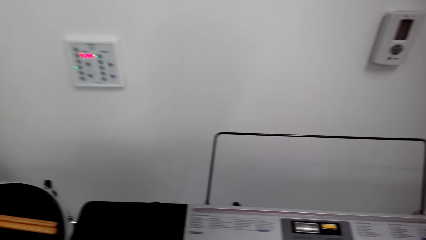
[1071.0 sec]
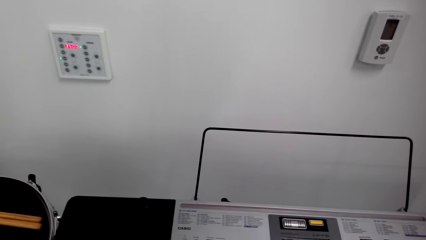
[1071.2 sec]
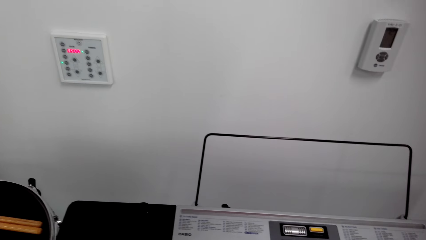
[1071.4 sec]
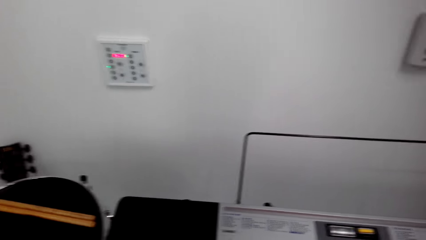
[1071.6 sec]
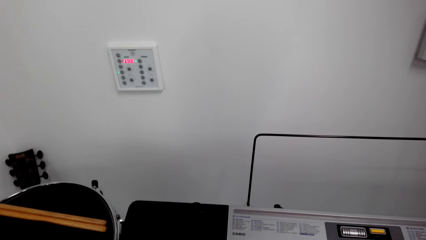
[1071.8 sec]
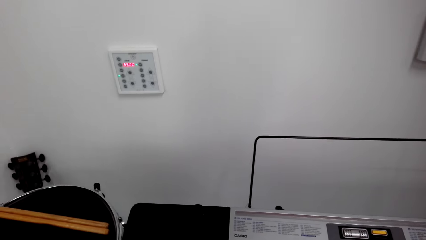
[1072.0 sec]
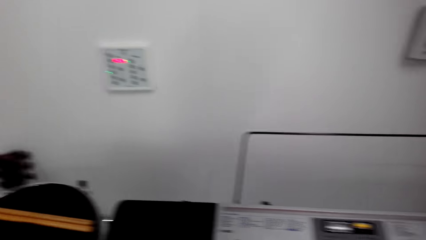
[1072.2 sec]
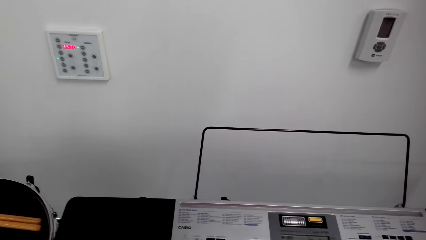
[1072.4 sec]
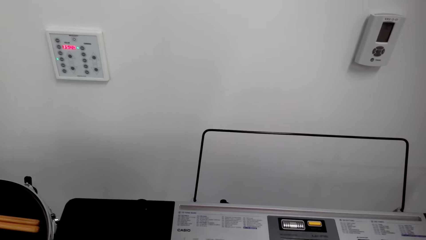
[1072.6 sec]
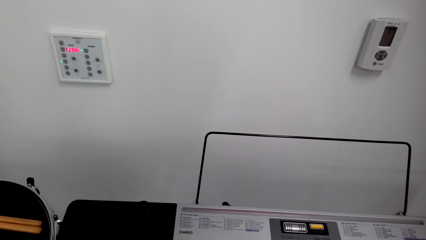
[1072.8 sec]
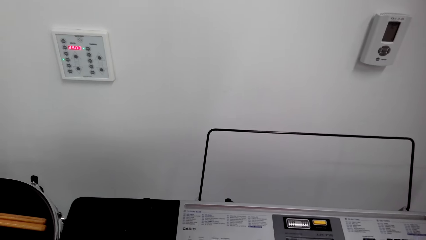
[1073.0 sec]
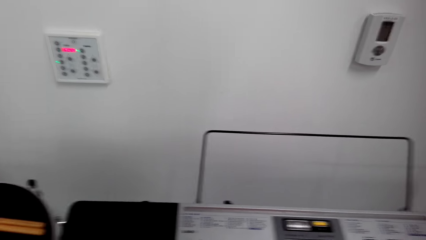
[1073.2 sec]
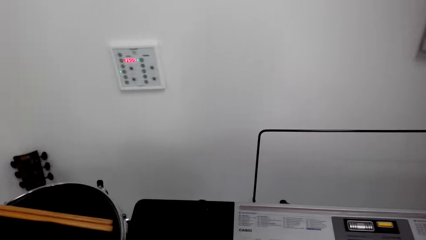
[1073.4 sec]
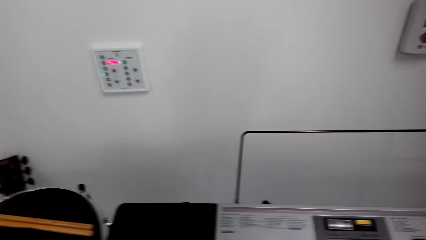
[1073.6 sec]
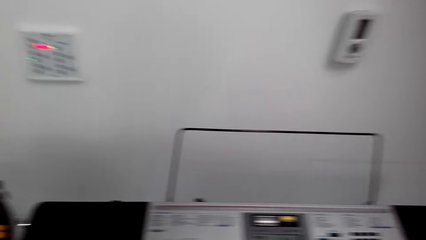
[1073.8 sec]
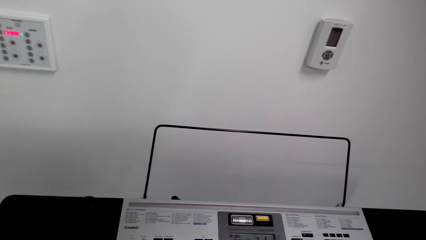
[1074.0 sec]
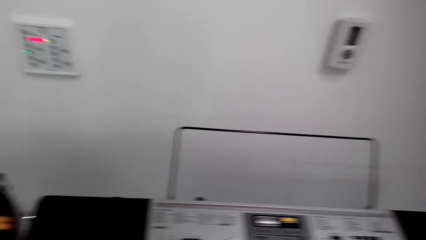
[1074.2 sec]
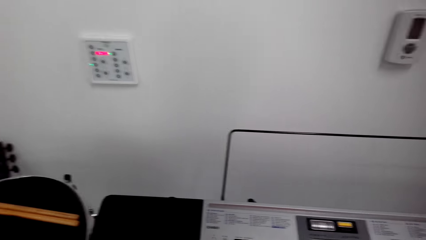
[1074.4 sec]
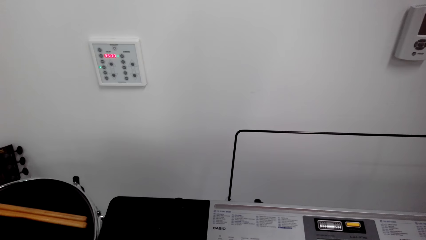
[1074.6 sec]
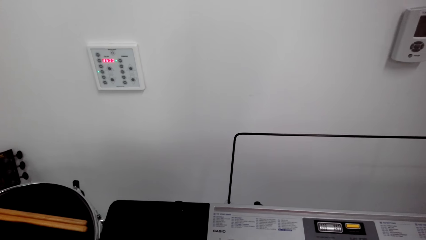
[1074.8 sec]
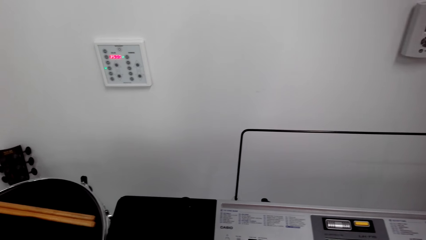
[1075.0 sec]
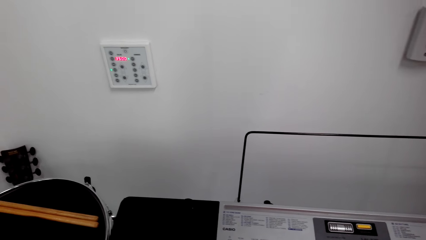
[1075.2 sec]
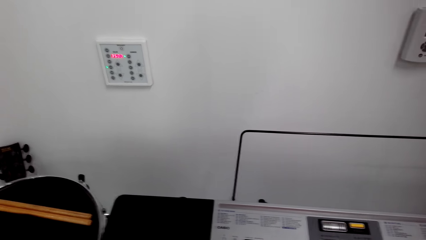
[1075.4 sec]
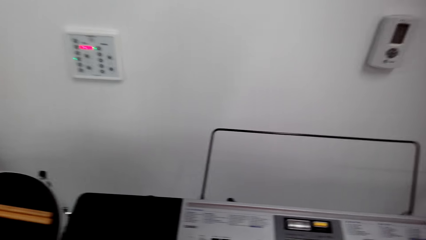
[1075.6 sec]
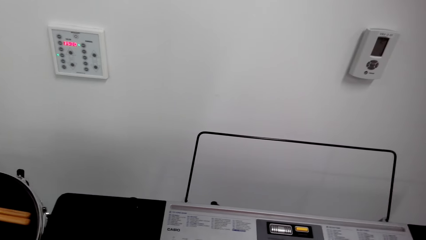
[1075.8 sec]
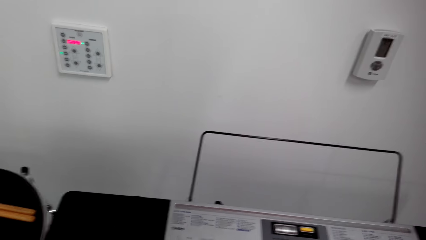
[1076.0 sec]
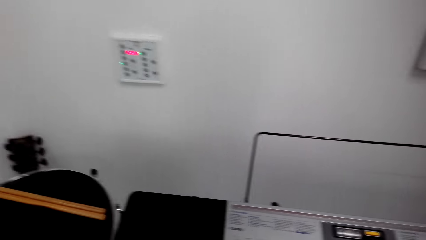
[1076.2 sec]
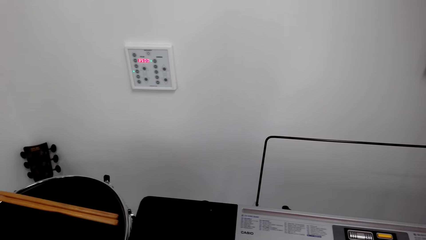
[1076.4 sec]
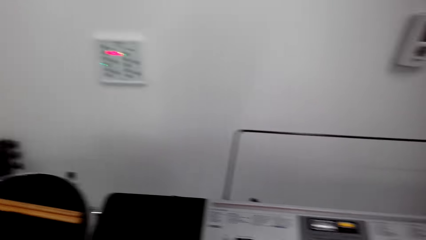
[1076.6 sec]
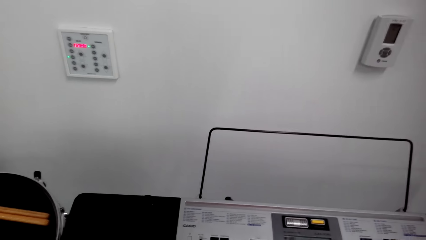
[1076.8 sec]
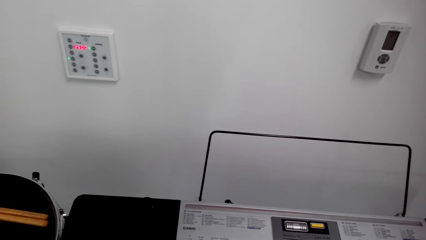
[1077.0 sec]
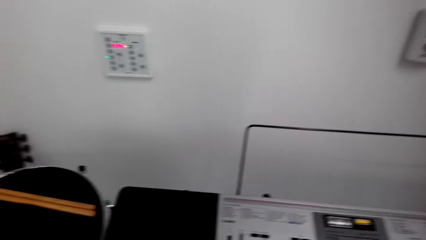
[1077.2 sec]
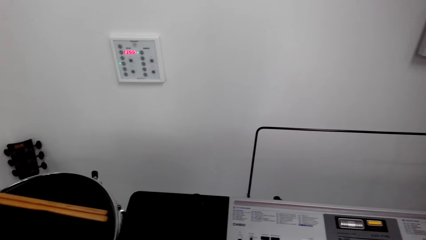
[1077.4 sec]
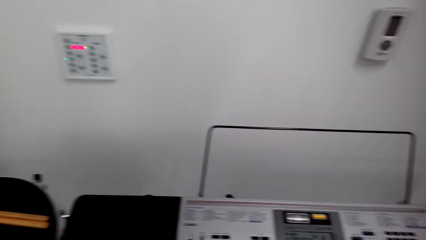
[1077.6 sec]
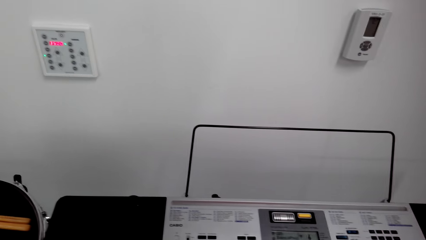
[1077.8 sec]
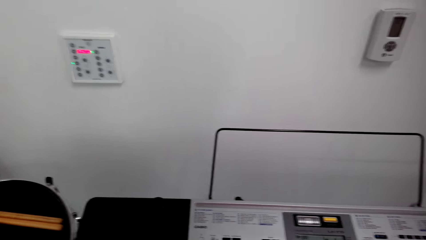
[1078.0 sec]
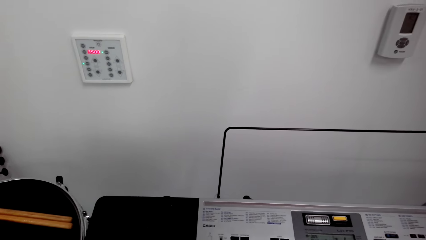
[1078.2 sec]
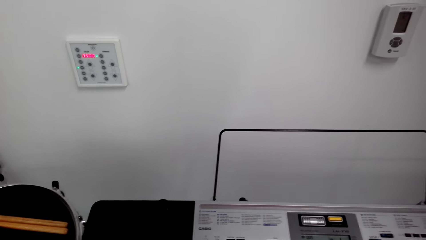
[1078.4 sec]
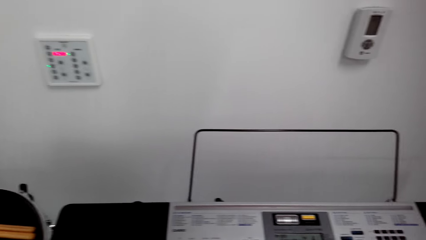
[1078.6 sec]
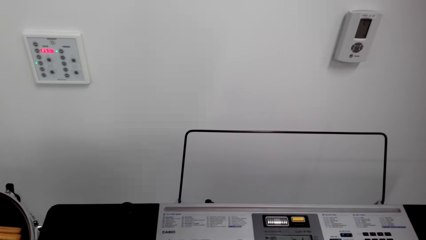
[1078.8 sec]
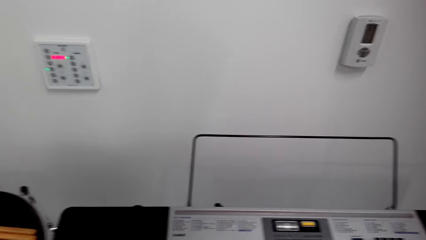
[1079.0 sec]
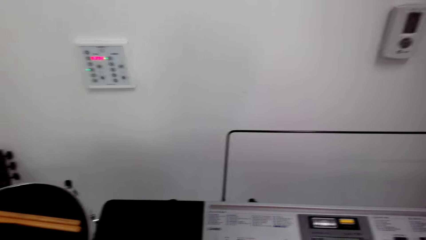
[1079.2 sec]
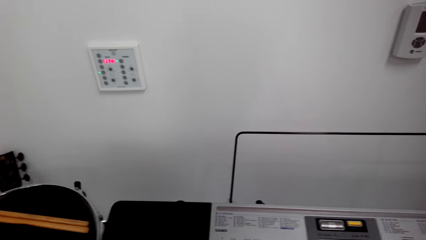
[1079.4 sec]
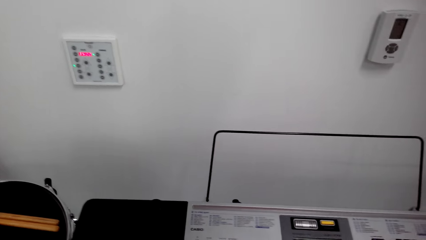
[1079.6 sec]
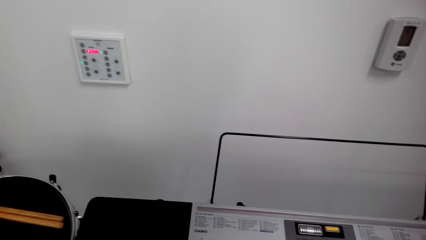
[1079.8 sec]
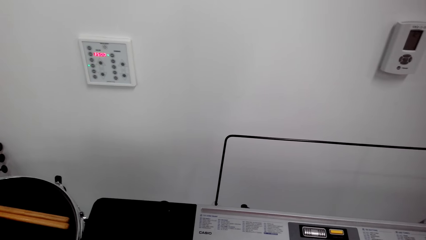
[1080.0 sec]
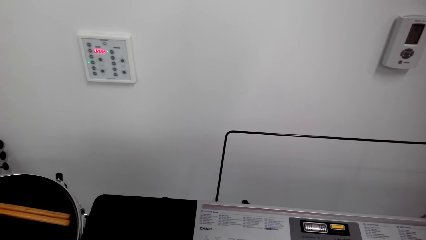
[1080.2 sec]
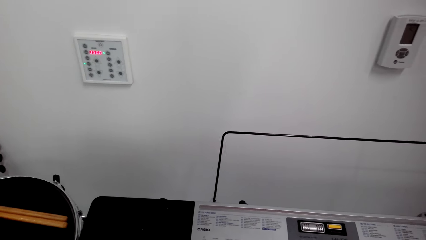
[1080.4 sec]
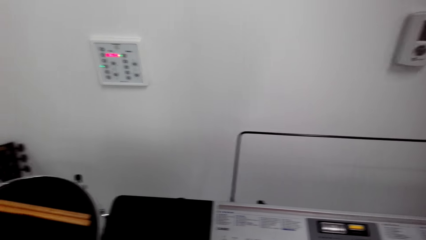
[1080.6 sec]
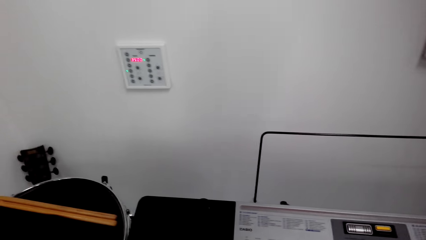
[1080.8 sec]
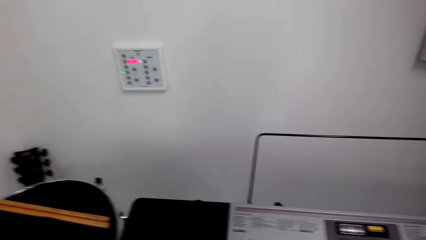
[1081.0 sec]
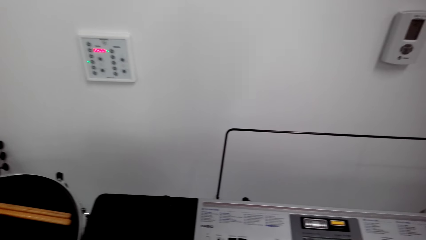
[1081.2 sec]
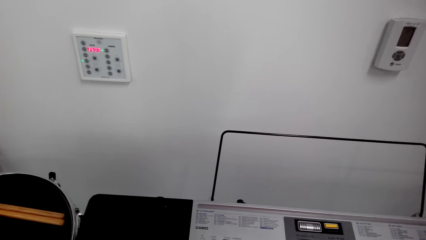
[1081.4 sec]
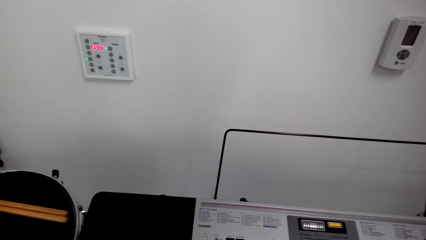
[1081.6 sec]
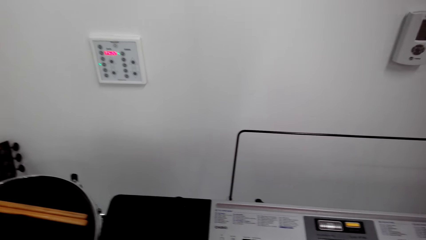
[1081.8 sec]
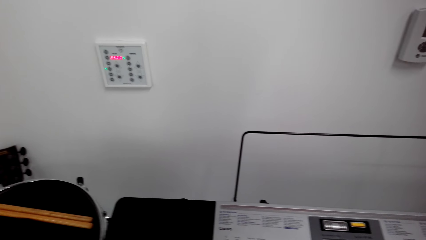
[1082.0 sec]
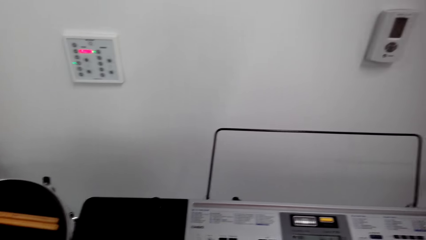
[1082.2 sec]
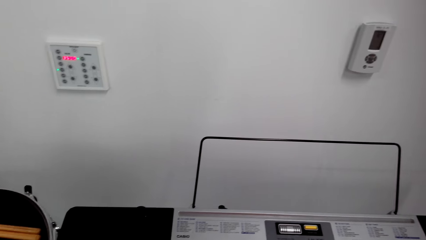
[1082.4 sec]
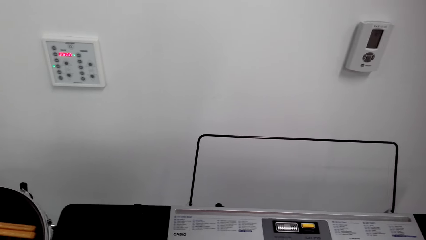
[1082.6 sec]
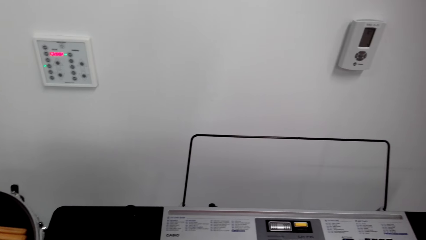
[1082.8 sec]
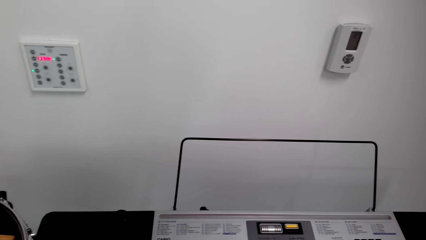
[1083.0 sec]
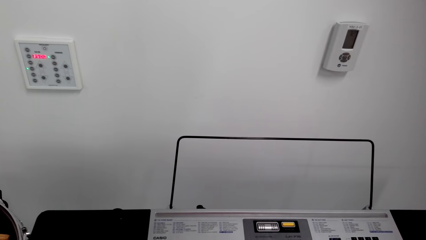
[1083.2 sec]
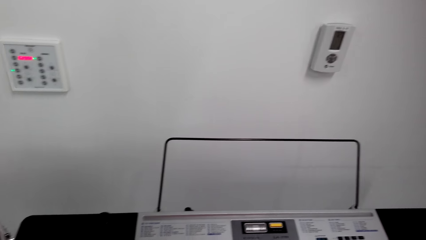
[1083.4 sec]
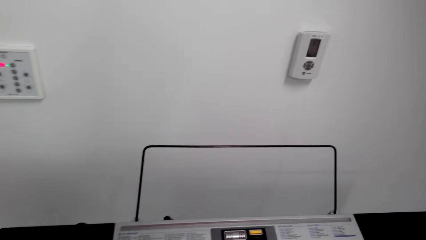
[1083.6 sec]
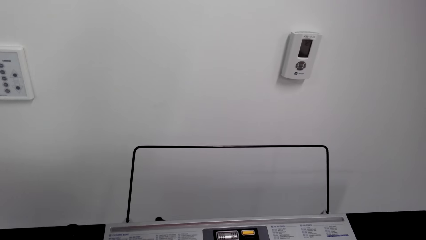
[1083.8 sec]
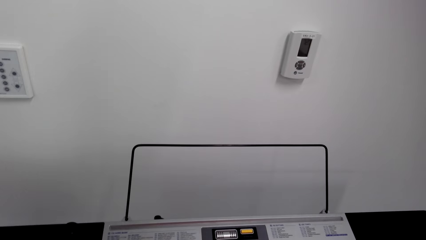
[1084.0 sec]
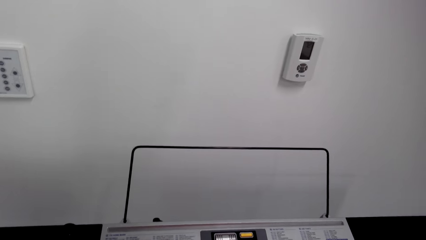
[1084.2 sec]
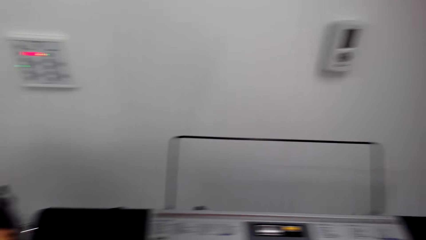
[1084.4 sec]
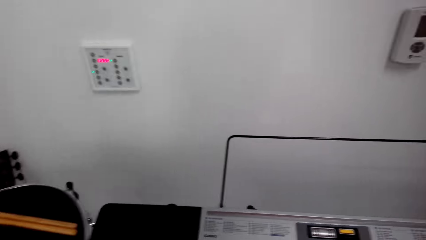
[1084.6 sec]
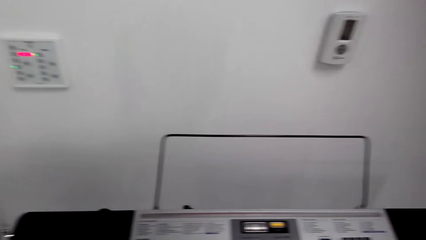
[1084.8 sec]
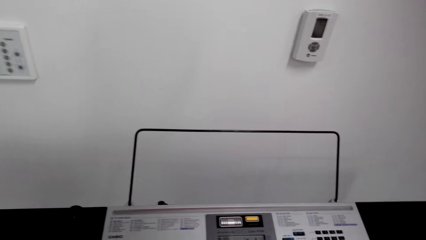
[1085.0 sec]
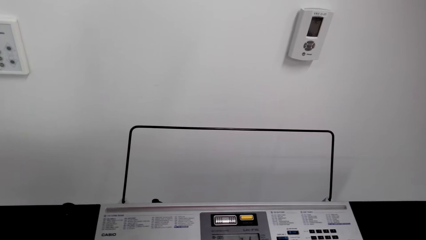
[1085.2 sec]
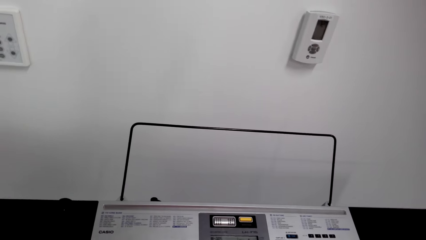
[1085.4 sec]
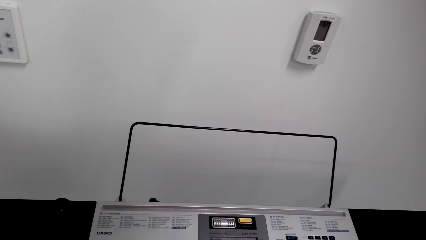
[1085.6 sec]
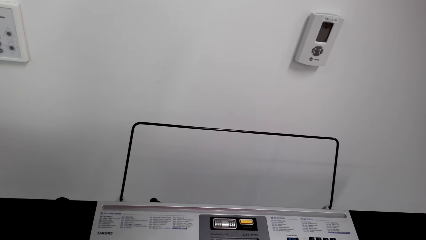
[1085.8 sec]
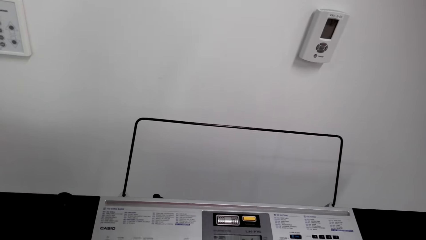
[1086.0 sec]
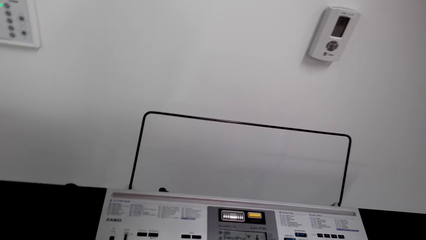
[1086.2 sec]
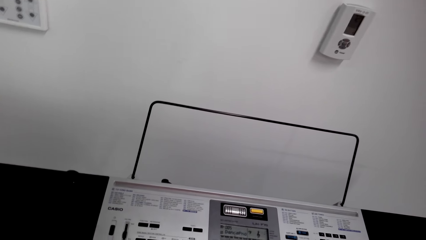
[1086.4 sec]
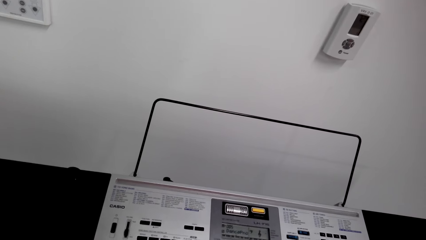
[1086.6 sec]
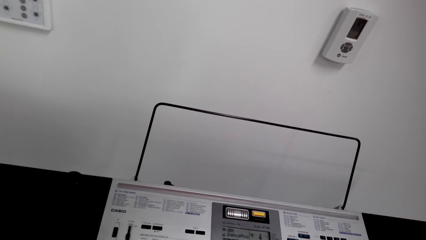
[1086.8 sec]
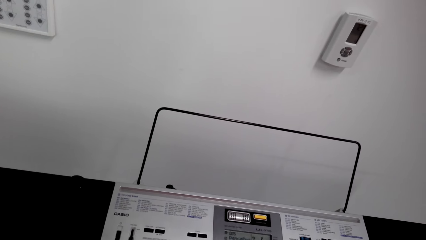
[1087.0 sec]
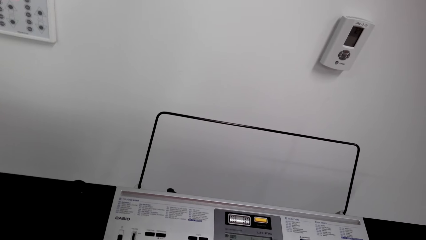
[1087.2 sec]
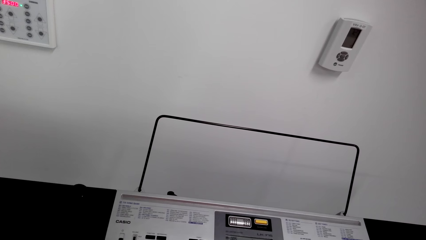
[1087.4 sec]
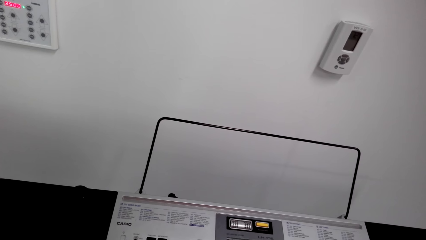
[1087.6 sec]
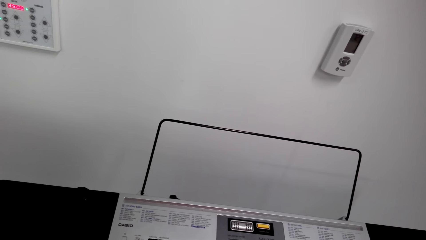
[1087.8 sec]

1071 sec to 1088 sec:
The camera wearer plays the piano.
